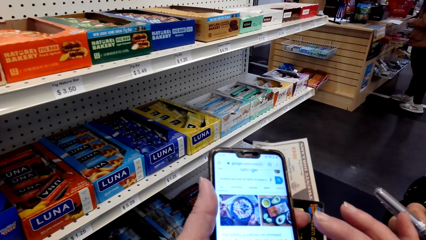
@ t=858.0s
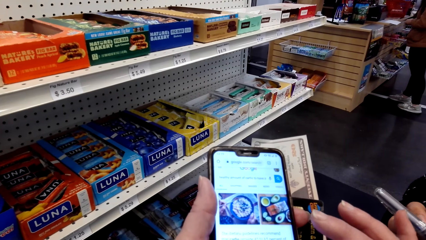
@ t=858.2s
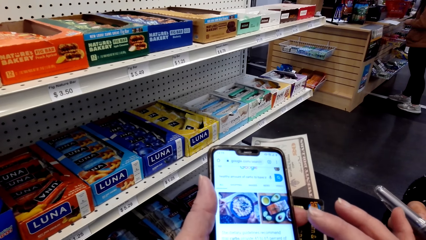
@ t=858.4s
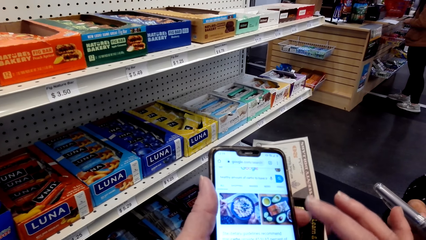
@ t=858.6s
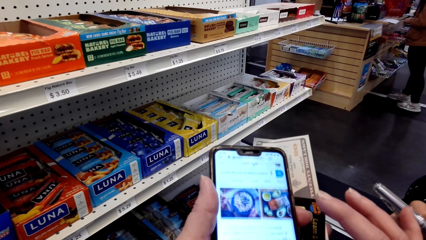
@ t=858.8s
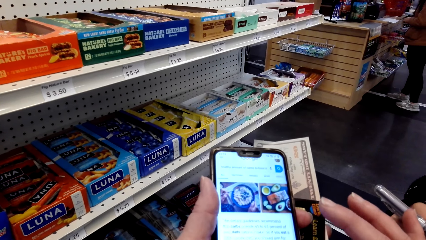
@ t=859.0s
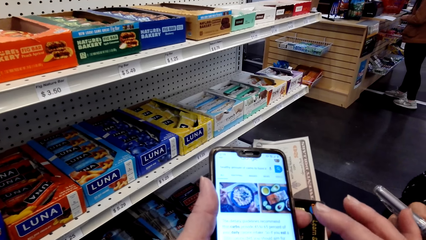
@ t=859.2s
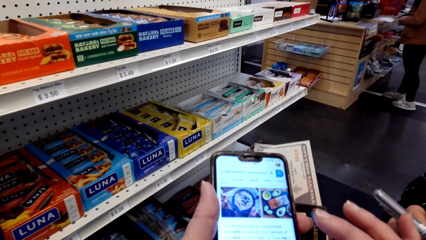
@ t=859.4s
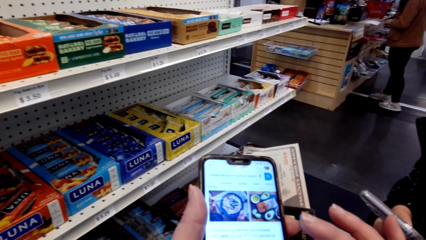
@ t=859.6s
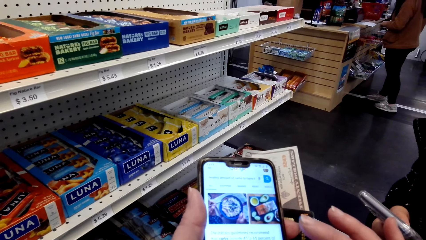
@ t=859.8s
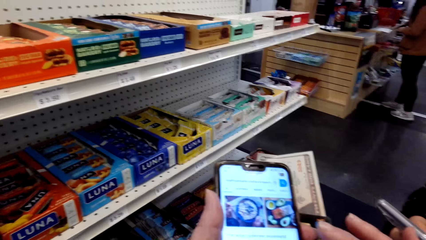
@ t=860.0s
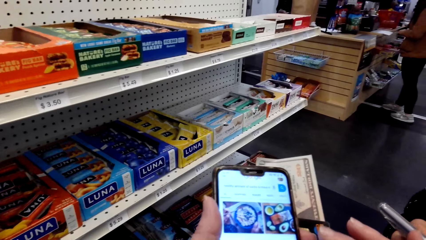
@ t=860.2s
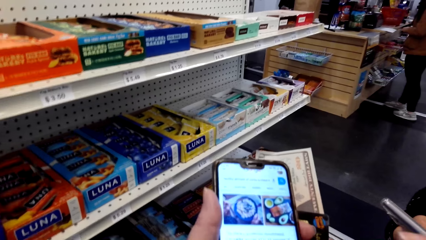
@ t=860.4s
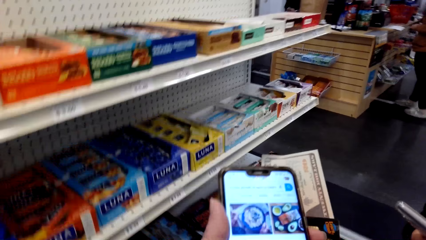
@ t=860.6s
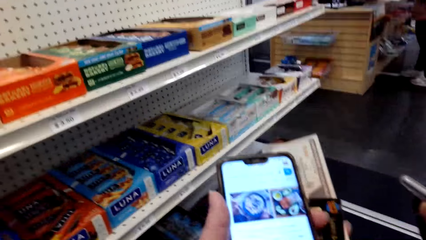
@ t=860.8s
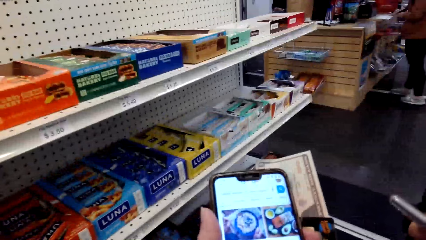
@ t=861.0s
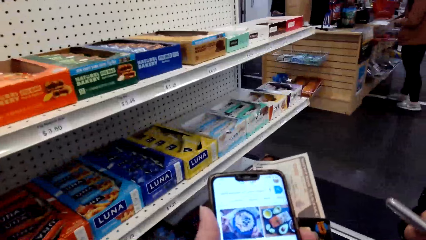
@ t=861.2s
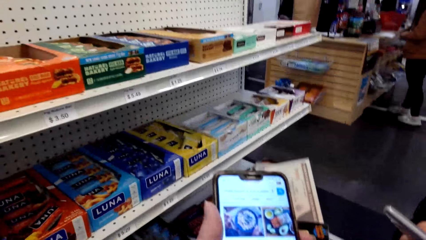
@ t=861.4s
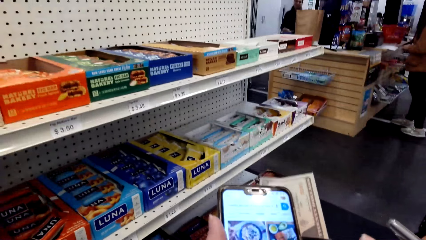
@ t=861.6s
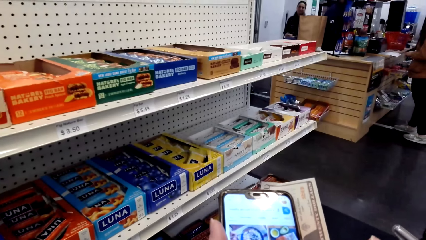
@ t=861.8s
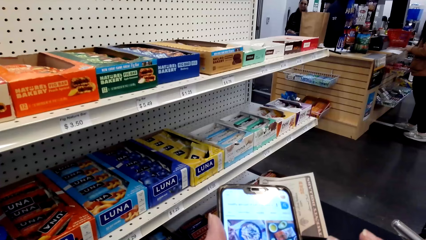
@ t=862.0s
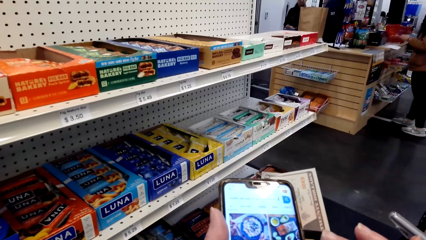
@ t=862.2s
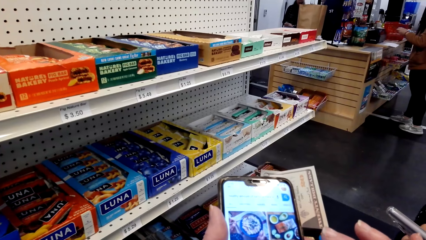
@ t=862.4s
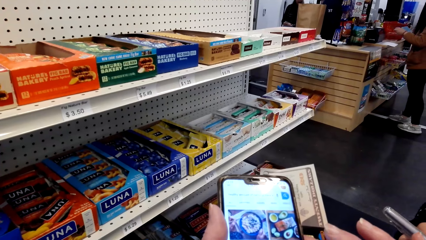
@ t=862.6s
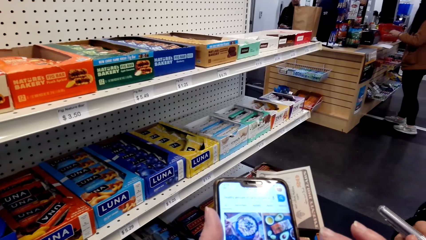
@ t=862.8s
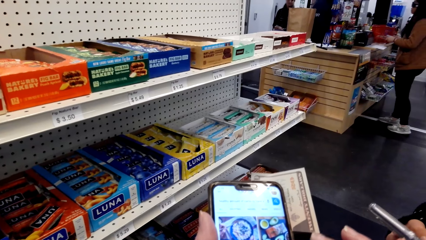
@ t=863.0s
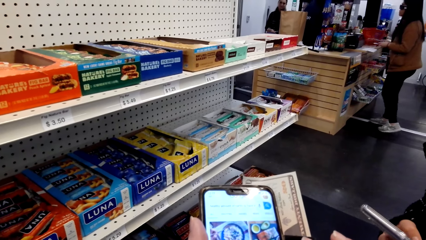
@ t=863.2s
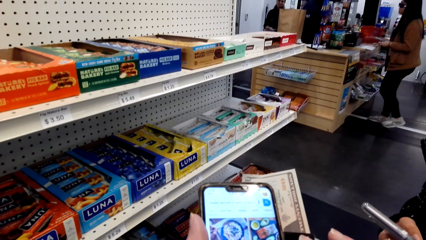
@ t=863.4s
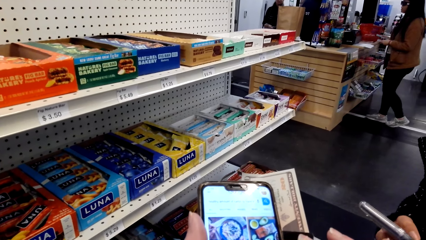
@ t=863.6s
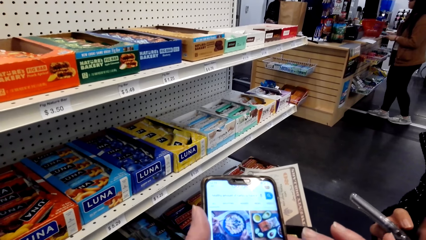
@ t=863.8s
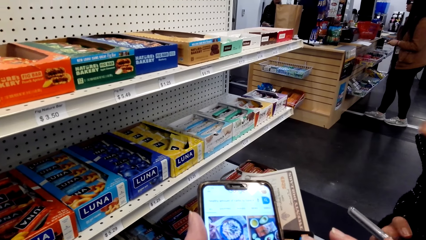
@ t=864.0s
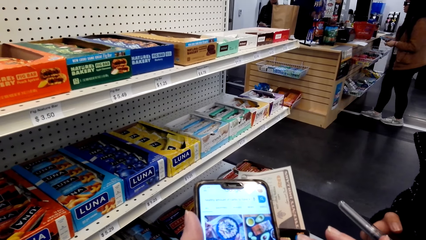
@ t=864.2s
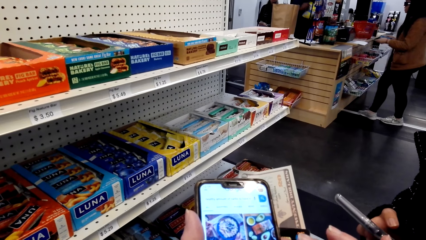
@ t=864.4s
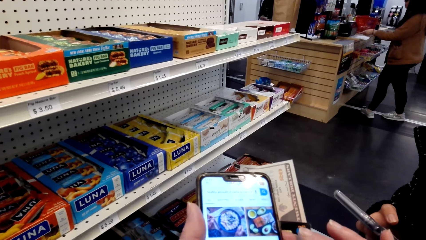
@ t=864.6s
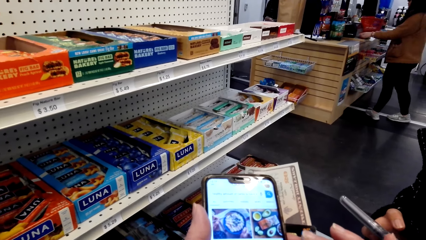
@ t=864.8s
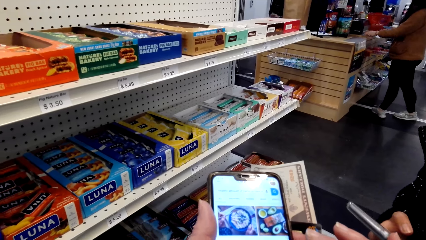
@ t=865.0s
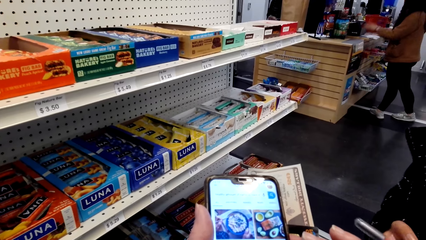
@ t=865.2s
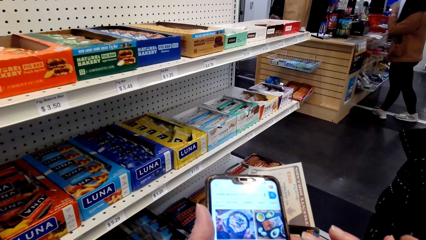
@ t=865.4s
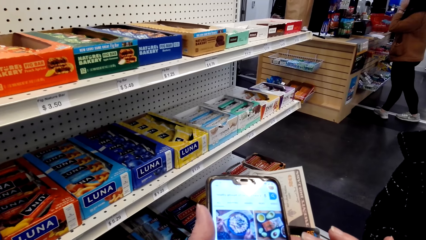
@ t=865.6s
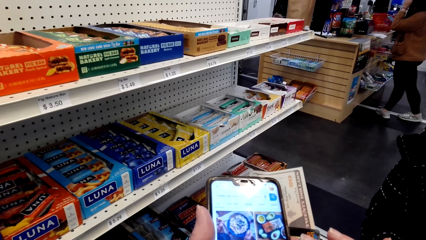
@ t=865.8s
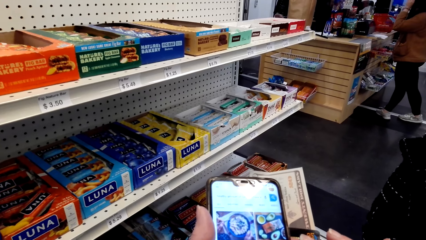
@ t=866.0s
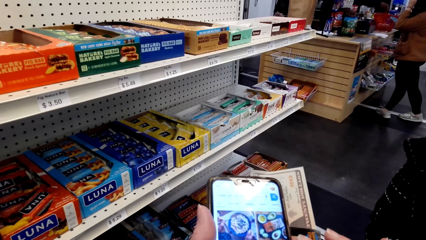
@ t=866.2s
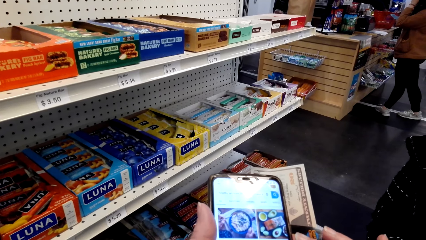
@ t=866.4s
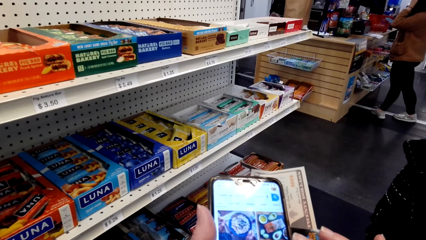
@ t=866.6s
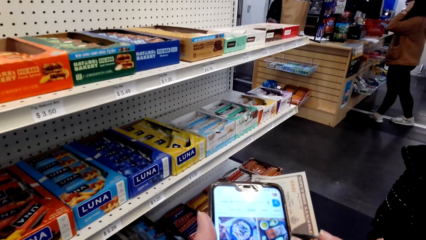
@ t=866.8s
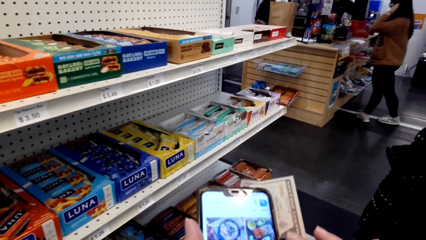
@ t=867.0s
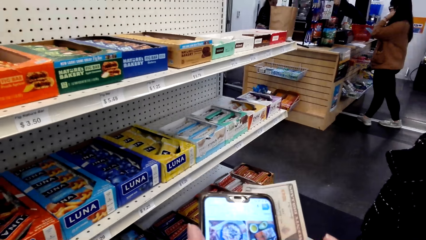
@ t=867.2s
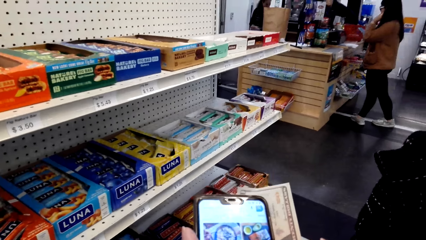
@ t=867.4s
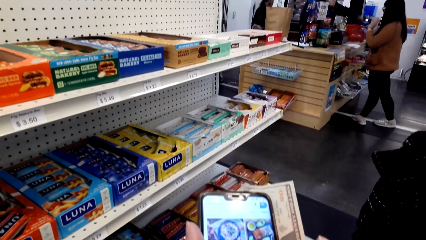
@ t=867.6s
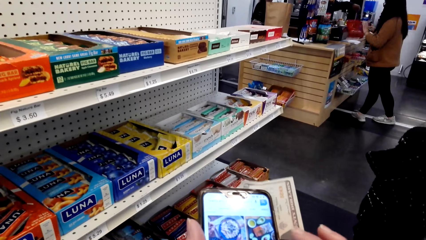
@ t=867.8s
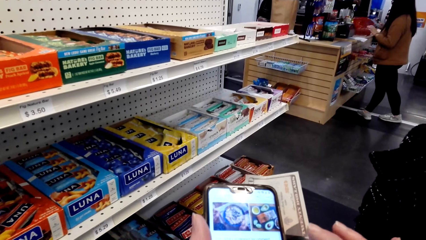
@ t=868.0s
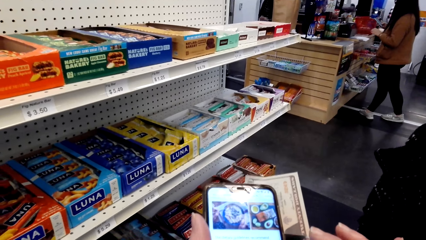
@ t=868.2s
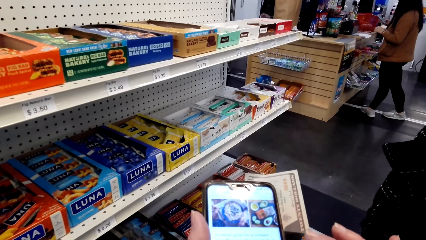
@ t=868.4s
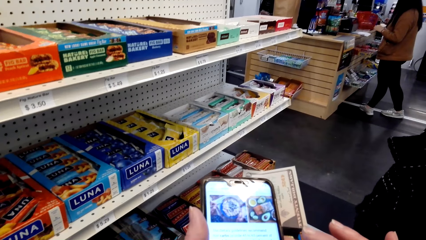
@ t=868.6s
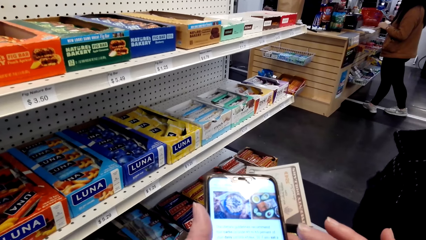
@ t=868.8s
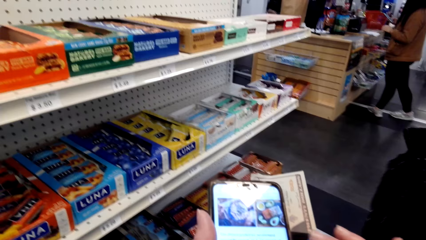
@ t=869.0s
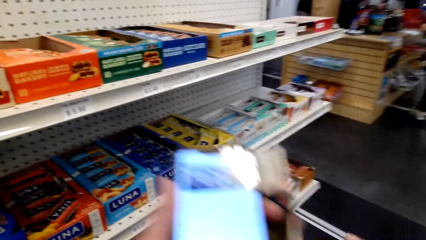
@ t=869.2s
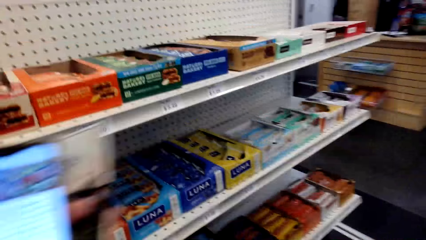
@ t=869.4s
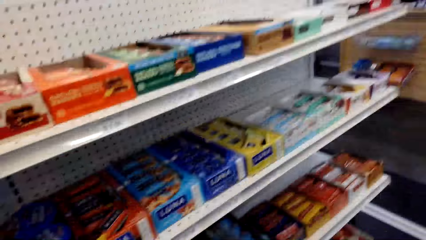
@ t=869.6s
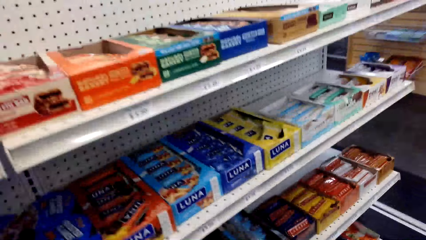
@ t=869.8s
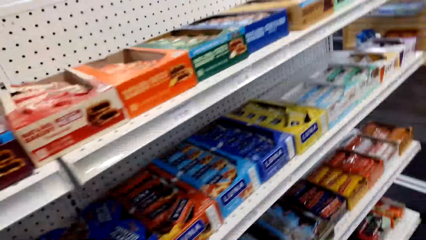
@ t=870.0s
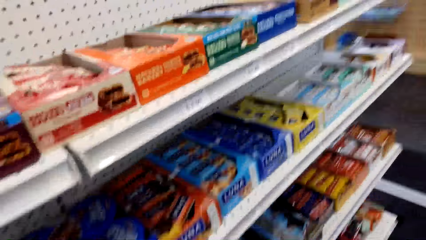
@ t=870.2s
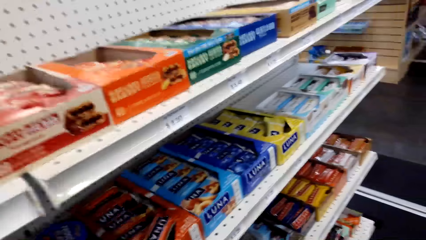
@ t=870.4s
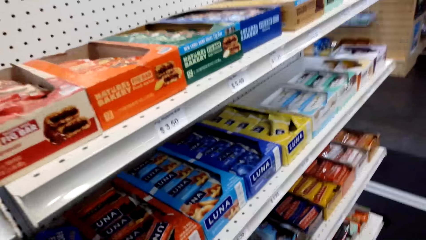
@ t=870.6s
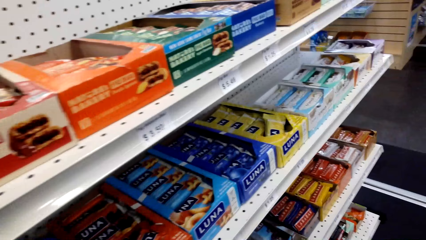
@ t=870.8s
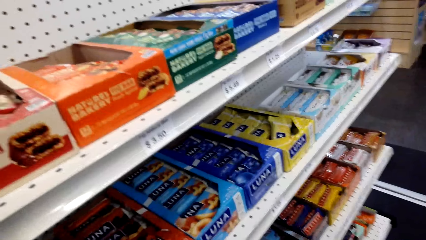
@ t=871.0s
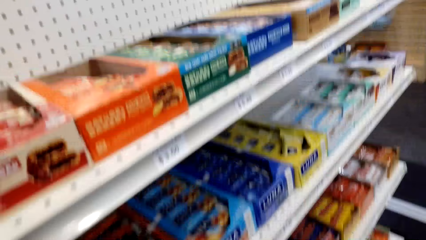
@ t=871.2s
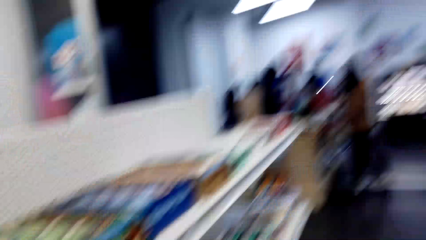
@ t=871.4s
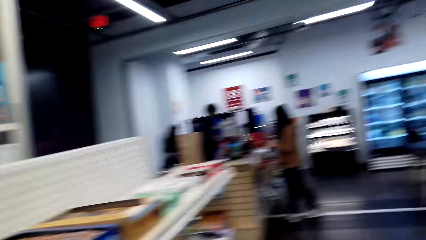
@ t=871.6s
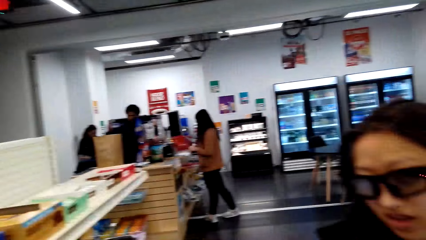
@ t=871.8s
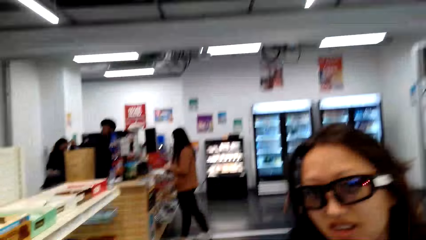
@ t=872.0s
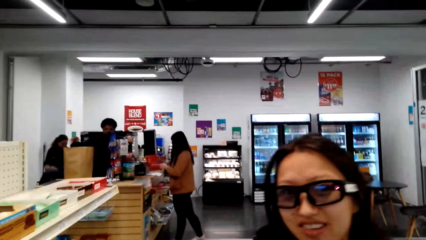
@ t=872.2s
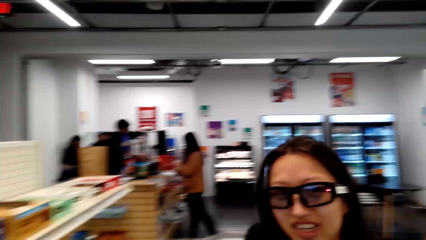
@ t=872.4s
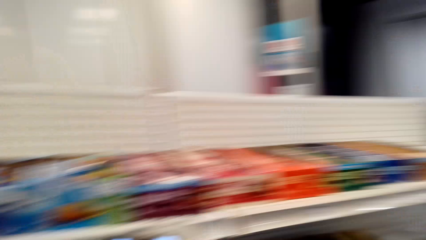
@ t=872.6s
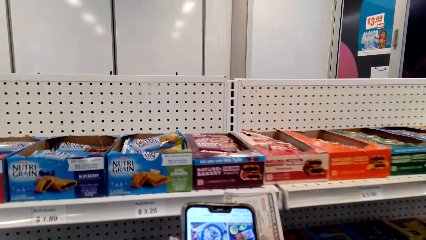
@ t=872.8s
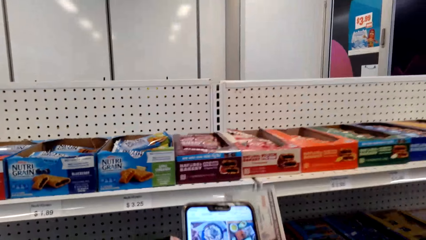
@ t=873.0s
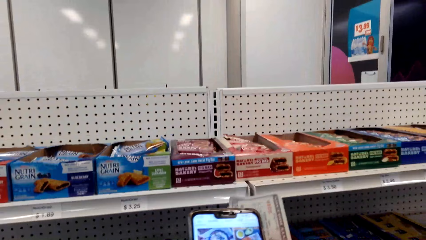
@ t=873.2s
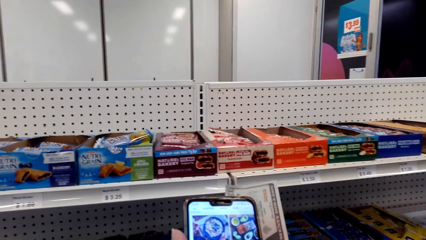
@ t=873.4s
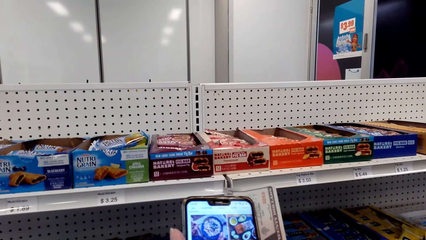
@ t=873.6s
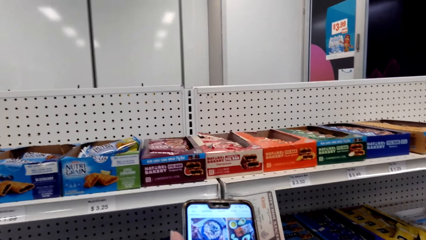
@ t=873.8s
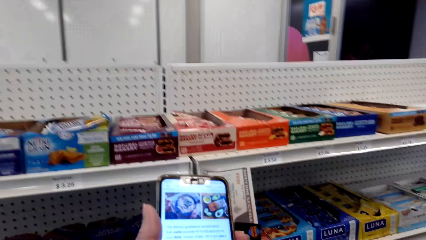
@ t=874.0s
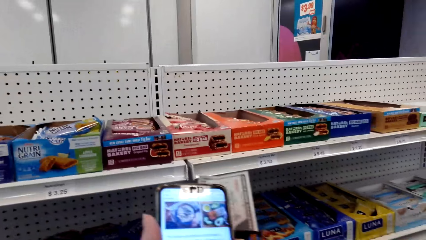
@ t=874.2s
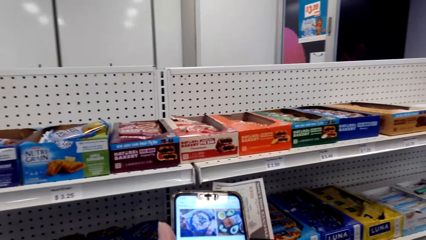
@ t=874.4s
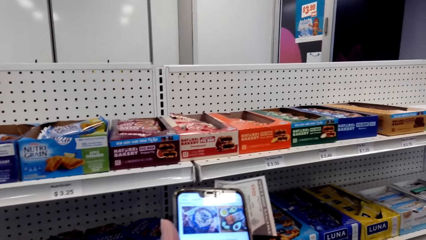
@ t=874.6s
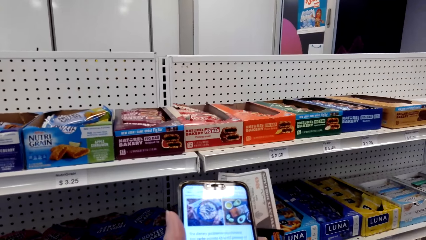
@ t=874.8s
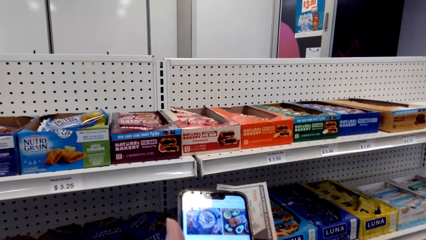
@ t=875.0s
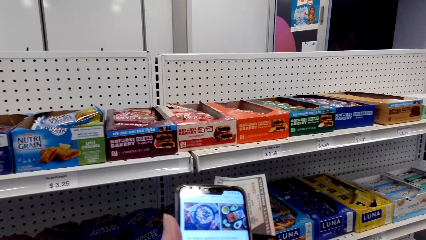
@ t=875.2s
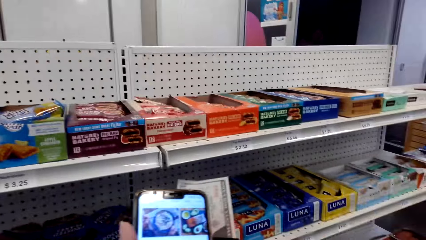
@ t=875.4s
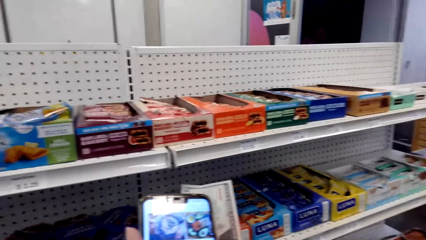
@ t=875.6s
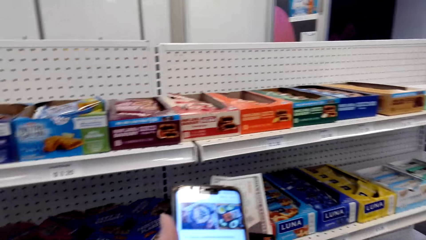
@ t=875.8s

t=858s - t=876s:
The camera wearer scrolls the phone. They look at the phone. They speak to a woman. They move the phone. They speak to the woman. They stare at the cereals. They look around the supermarket. They use a mobile phone. The woman speaks to the camera wearer. The camera wearer speaks to the woman.
